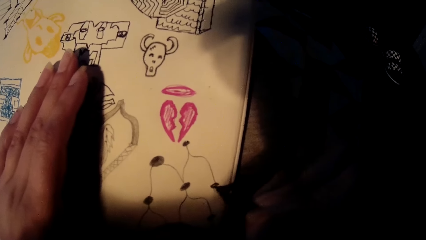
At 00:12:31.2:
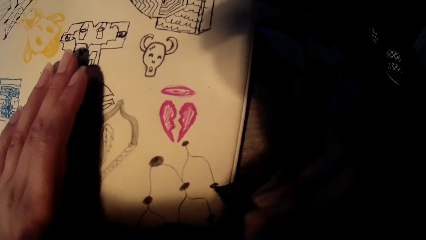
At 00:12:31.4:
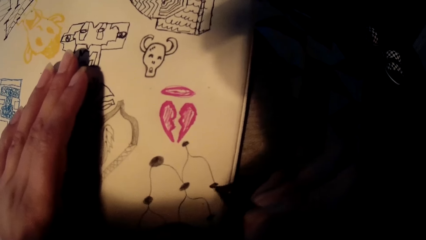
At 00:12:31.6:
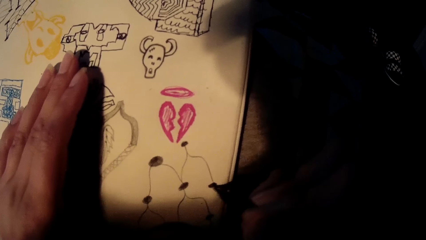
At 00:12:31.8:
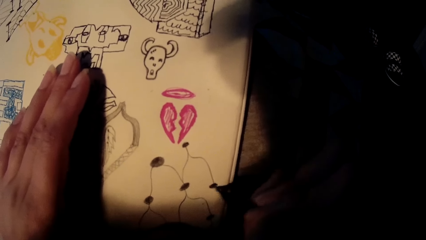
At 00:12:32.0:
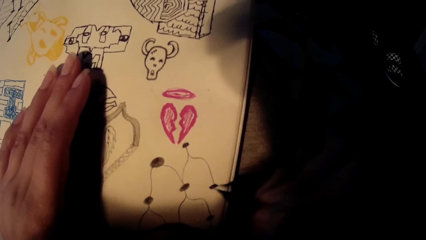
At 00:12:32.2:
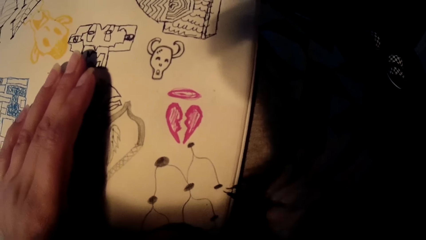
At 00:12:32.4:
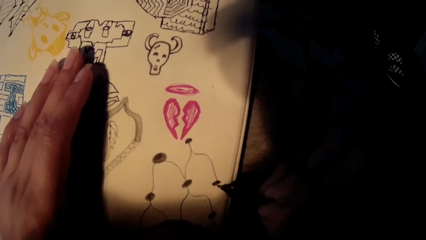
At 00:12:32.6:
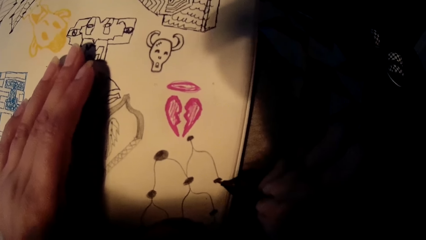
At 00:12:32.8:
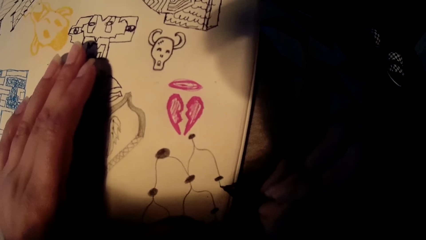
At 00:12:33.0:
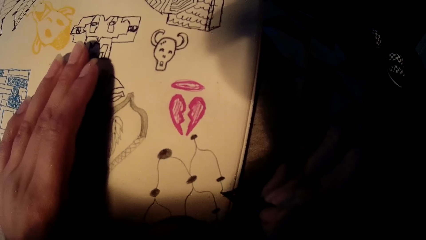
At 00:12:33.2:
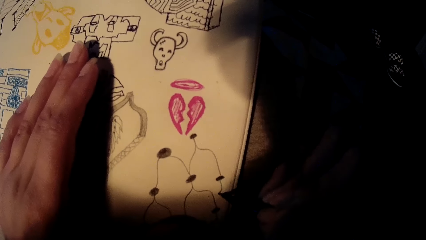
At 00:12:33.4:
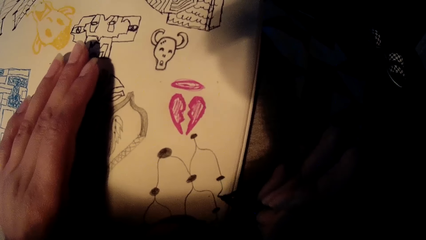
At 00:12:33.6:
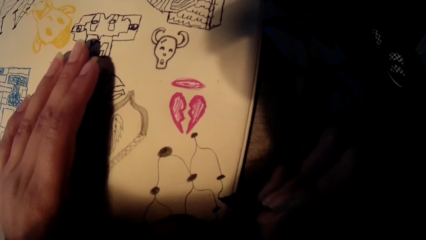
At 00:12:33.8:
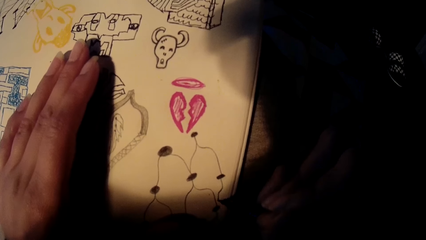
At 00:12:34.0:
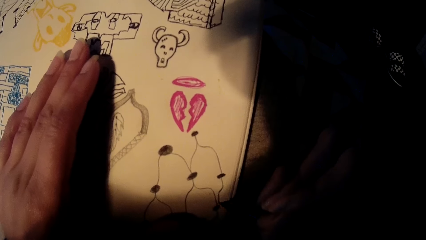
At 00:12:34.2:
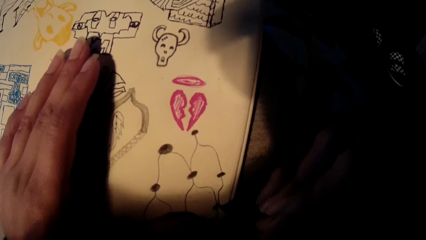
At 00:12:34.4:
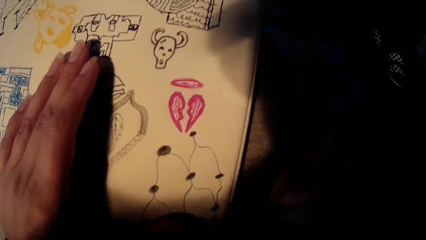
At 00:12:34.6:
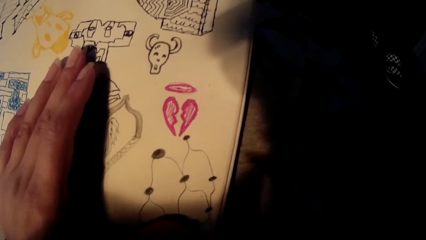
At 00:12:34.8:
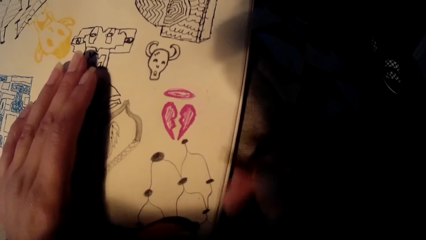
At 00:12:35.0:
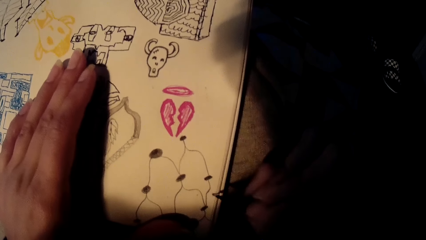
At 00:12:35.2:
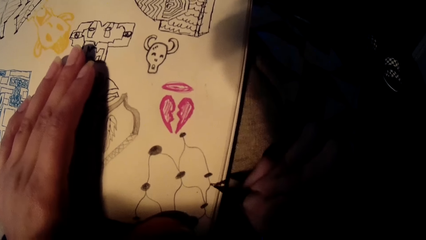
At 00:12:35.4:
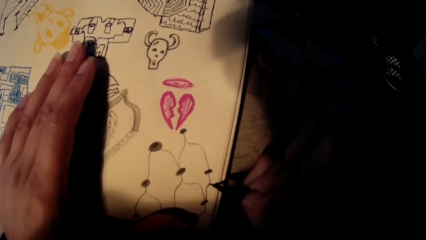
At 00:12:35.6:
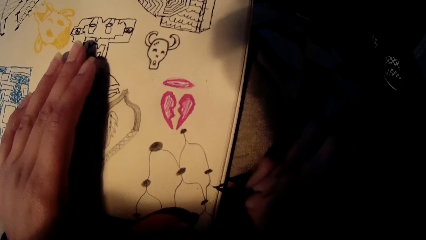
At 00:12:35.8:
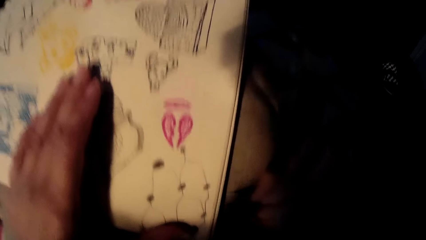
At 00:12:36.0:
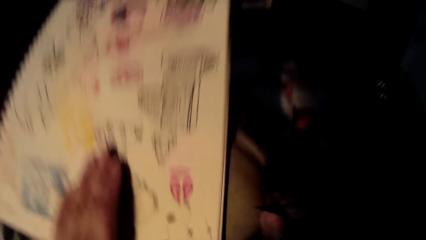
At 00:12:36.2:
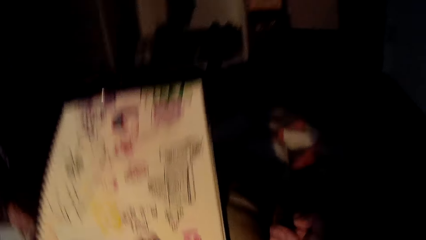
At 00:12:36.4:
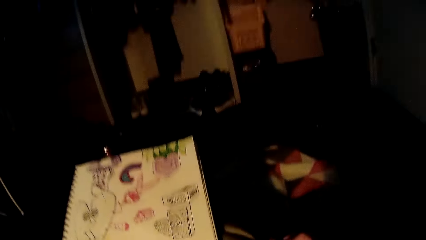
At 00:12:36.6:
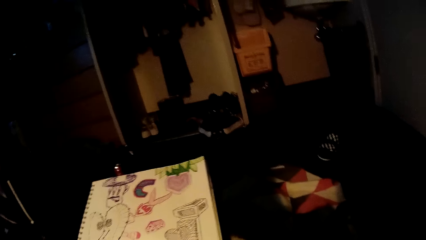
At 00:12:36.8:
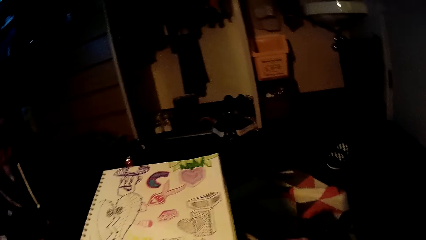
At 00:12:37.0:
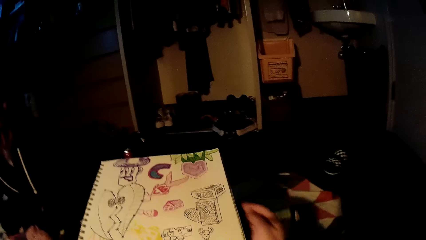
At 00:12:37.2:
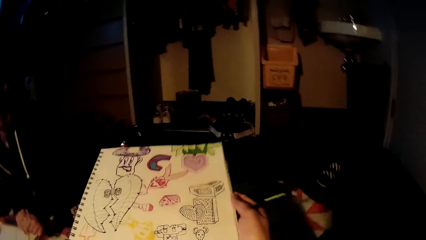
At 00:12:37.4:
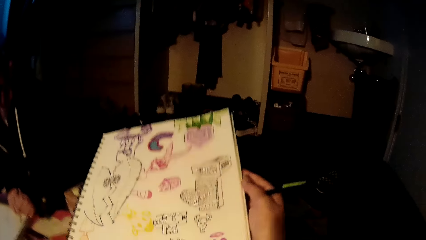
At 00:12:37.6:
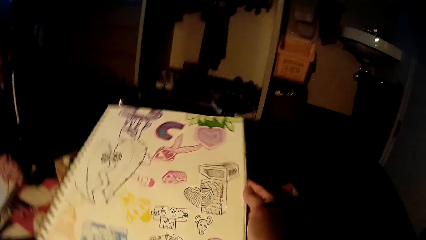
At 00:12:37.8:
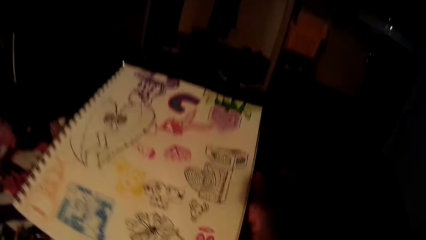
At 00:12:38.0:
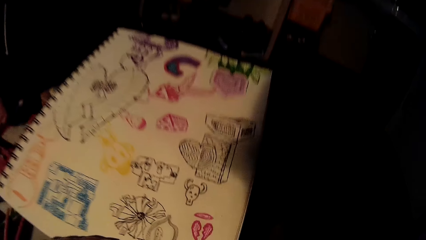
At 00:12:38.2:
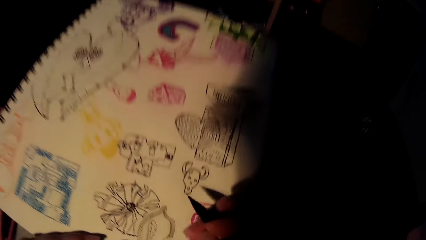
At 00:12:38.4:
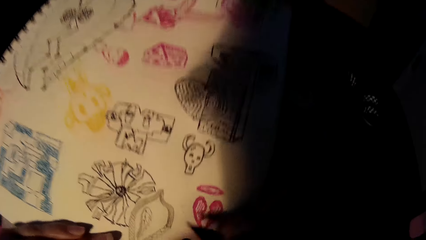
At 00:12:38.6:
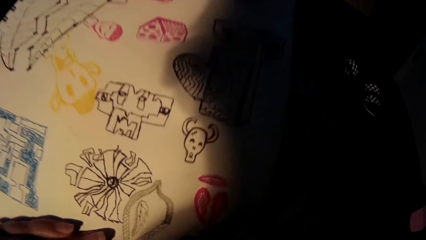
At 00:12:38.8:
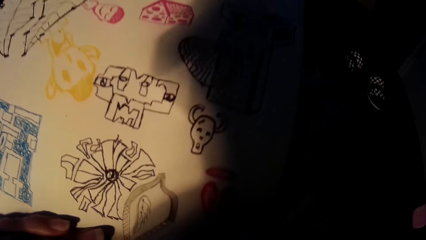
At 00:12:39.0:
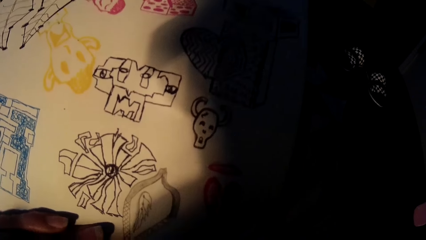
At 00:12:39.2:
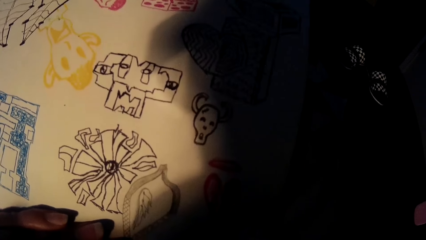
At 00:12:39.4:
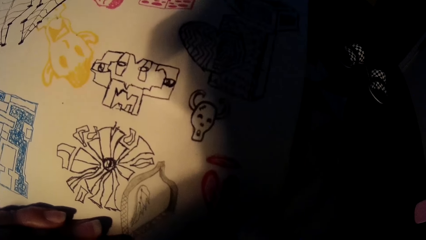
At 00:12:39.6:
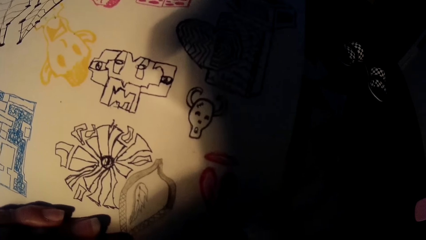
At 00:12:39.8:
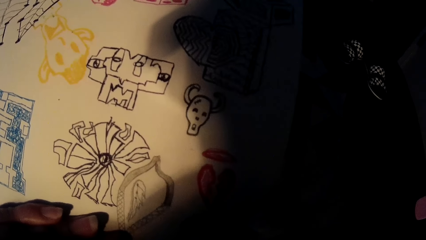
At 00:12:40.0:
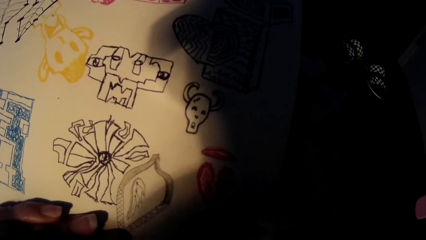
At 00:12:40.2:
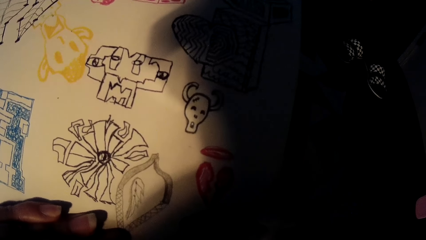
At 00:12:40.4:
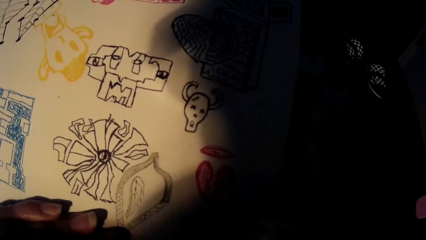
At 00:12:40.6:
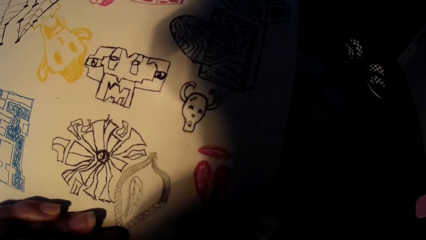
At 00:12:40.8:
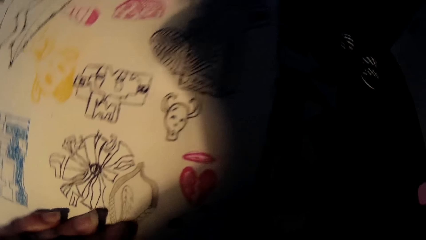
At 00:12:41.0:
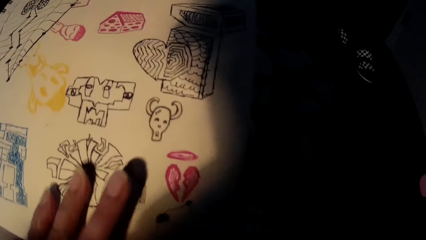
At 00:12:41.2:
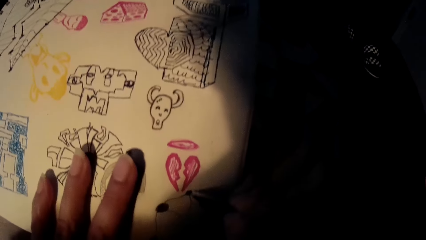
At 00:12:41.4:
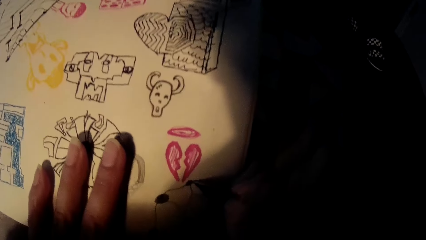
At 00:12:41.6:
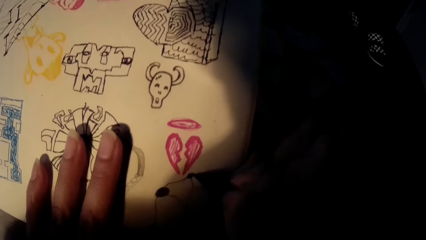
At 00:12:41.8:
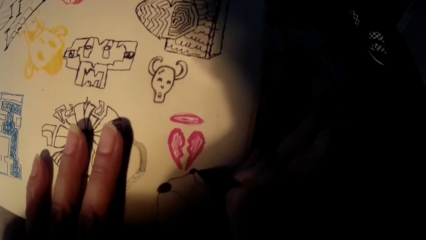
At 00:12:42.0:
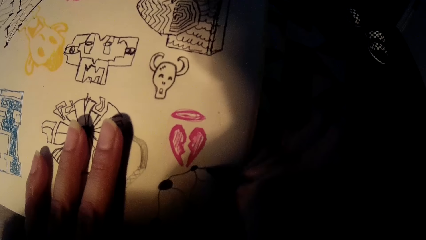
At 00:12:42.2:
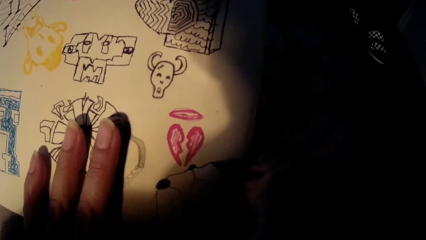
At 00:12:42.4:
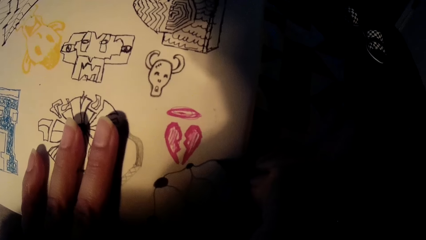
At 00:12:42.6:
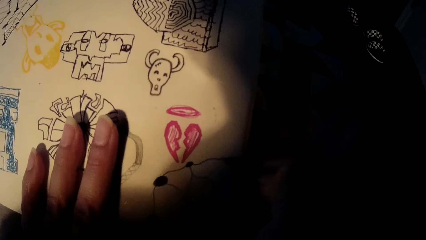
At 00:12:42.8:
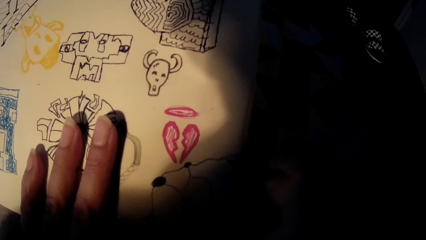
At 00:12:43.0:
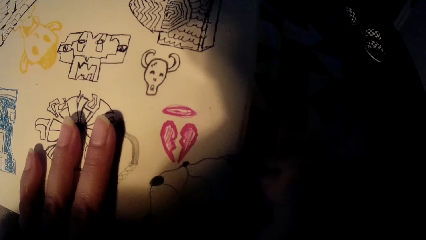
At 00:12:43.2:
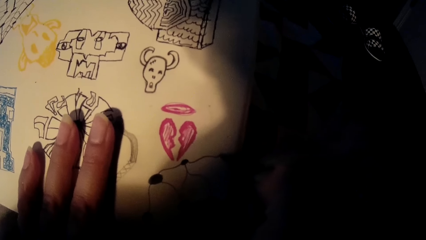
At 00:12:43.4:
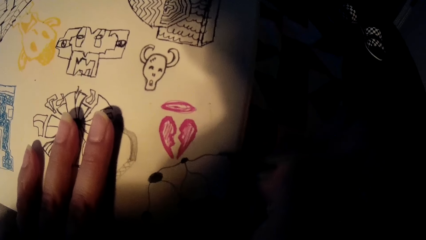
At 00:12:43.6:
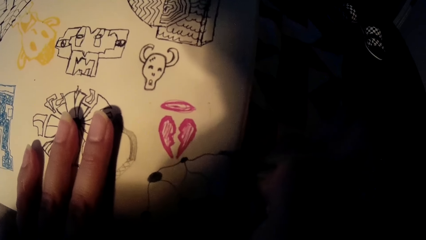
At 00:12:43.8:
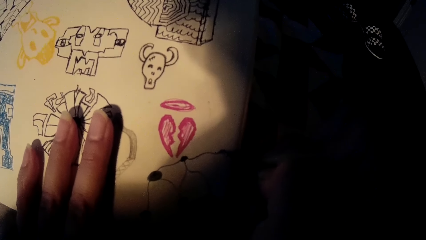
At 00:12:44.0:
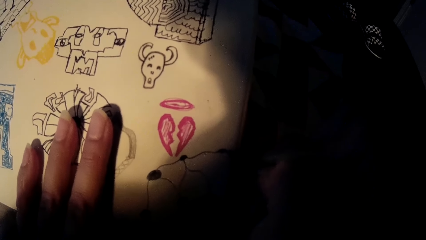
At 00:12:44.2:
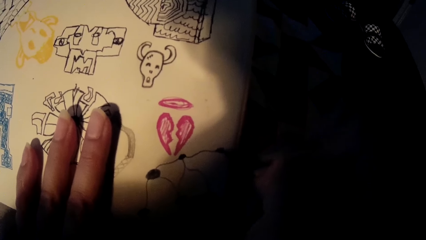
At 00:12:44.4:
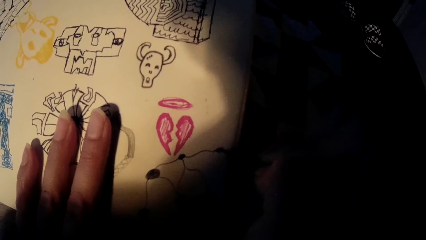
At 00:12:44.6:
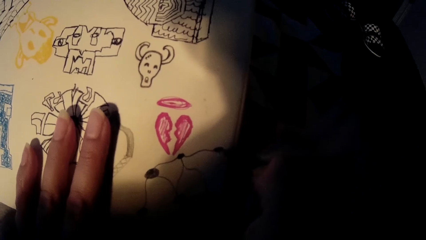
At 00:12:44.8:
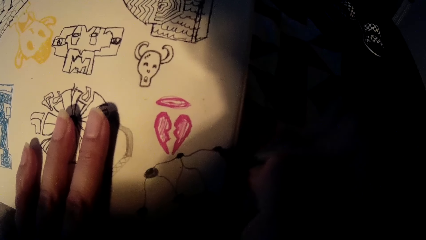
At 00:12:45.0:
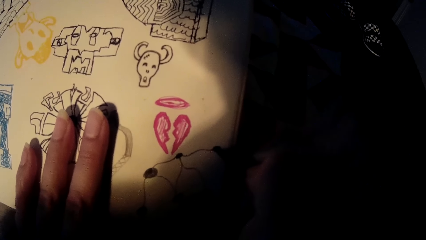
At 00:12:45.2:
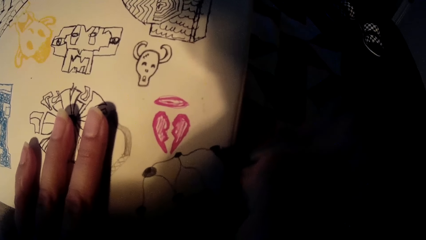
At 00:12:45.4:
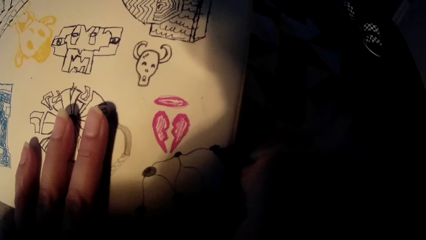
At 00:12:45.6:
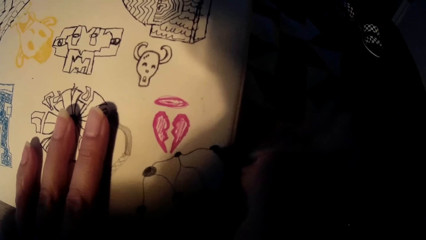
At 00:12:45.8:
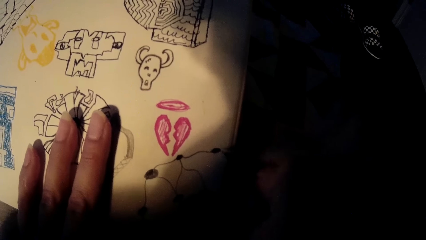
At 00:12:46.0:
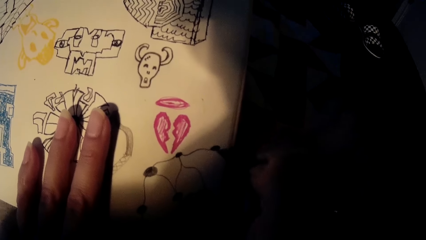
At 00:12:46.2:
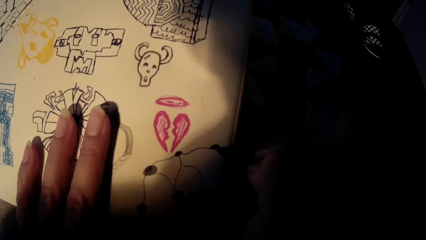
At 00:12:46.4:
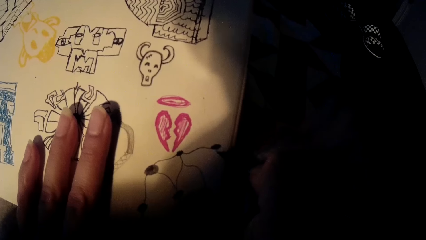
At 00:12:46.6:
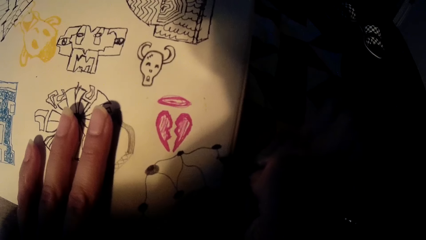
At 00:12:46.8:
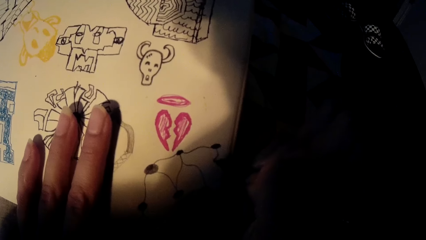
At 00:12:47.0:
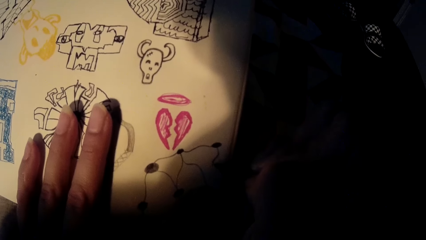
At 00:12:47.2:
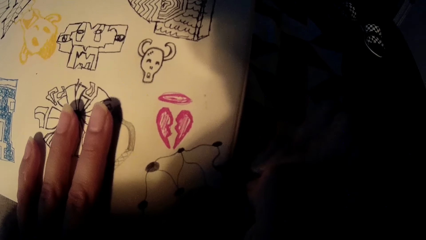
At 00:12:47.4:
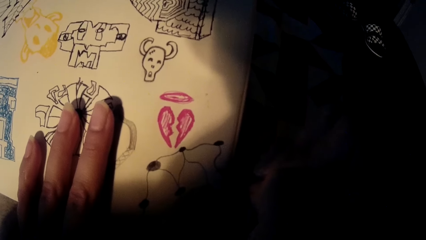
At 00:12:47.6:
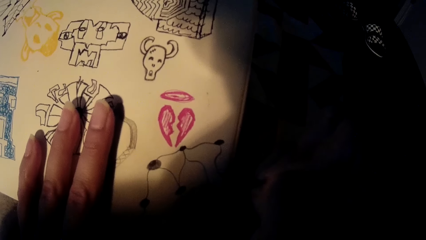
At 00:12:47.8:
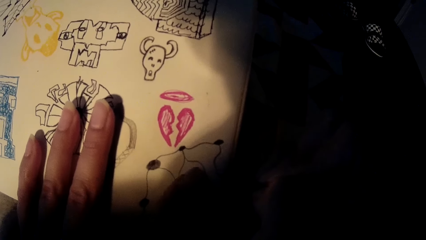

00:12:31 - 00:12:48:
The camera wearer lifts the drawing pen. He draws on the drawing card. He adjusts the drawing-pad with his right hand. He touches the card using his right hand. He draws on the drawing-pad with the pen in his right hand.
